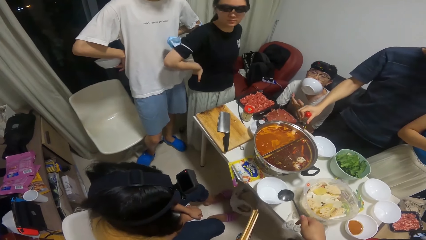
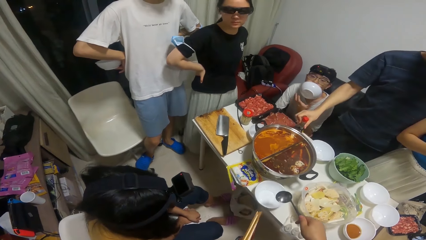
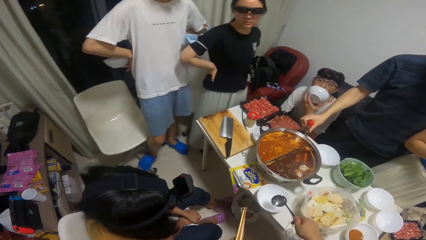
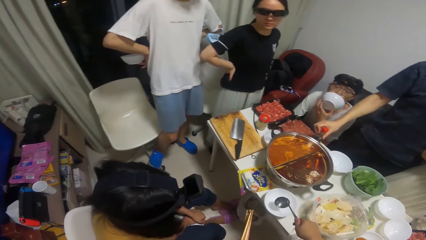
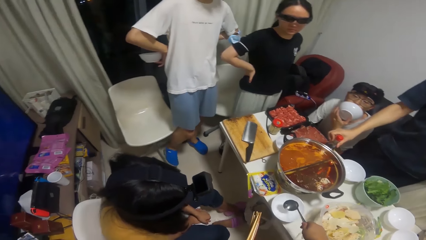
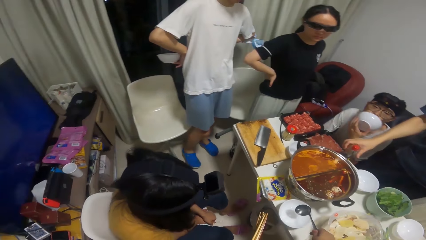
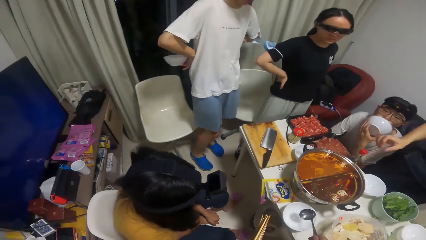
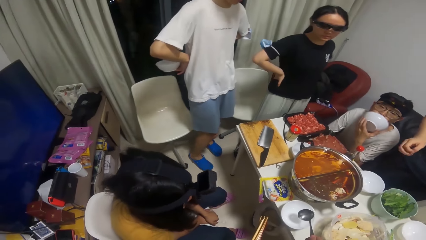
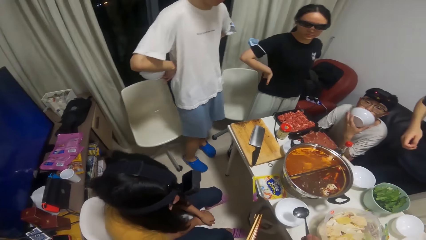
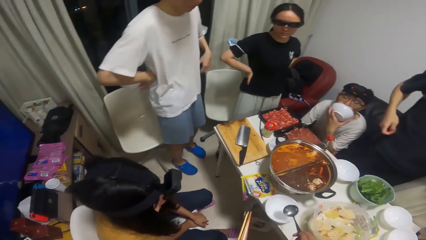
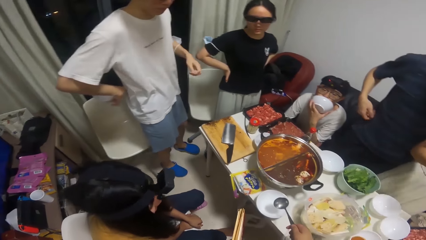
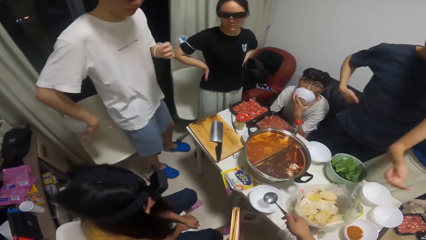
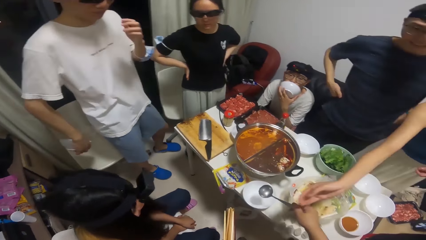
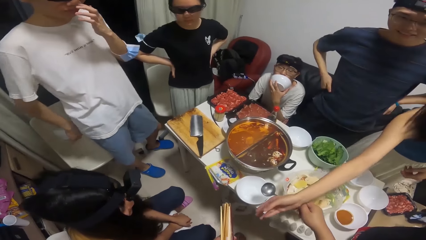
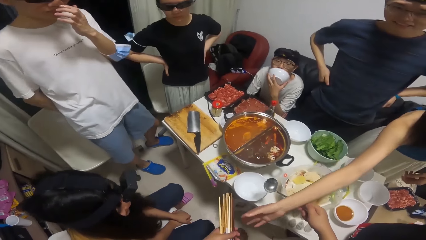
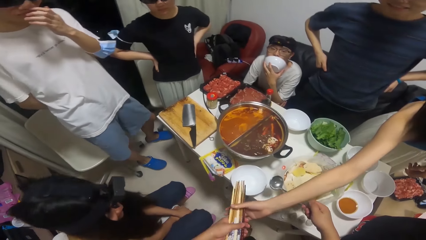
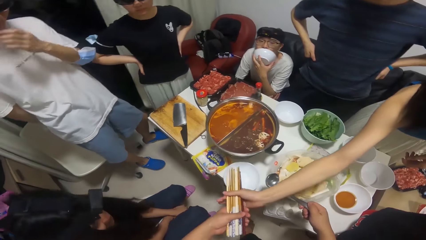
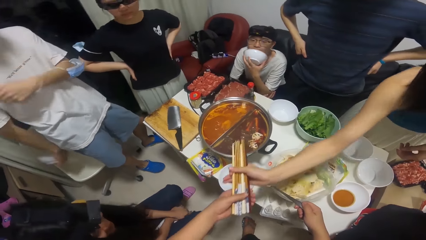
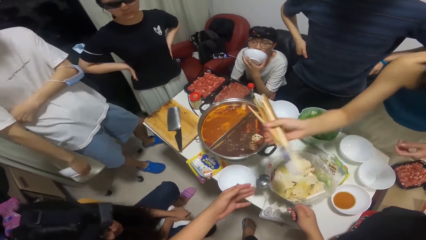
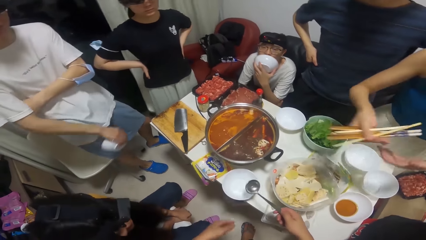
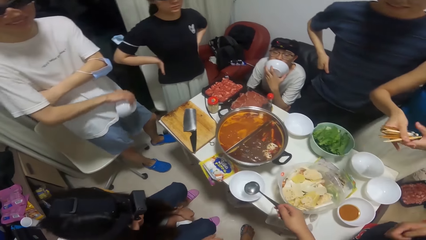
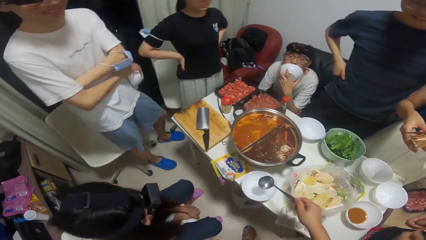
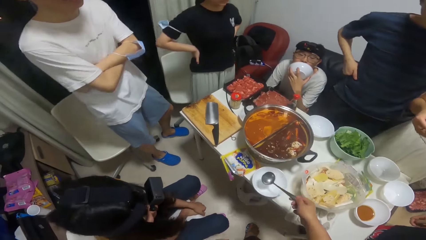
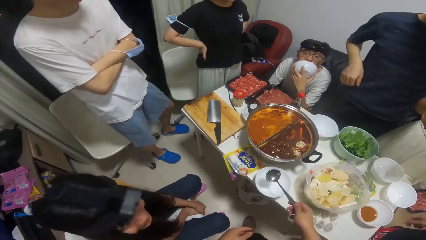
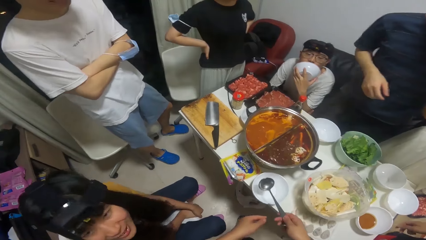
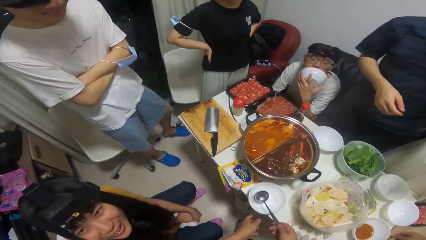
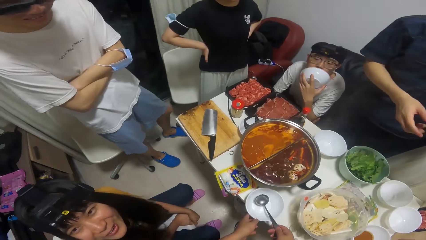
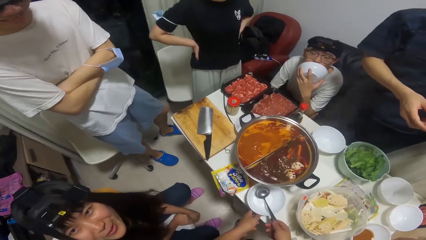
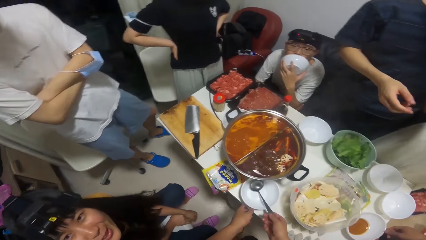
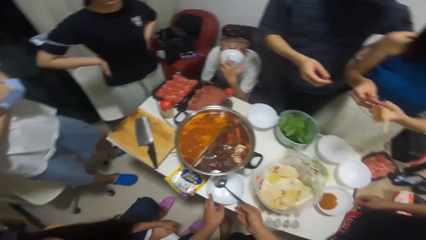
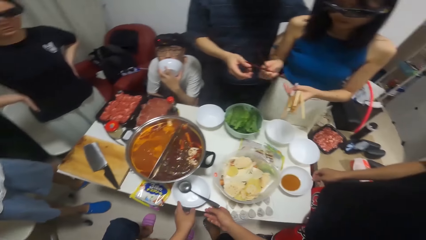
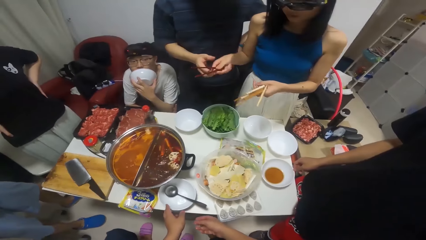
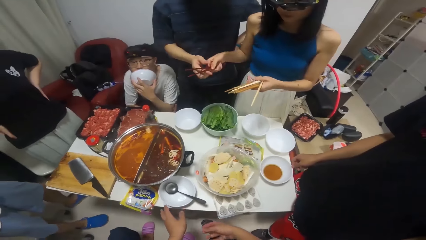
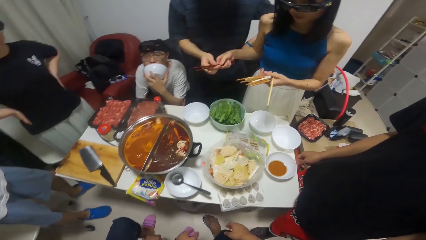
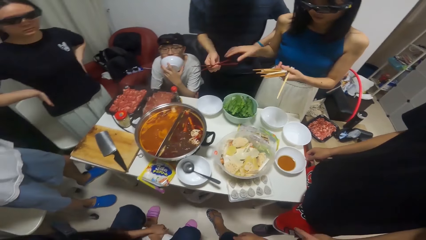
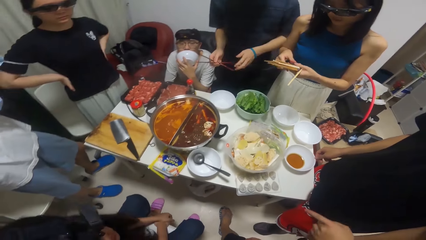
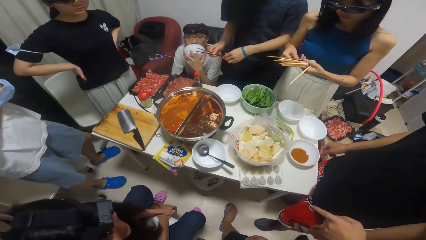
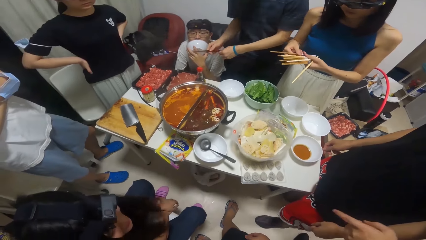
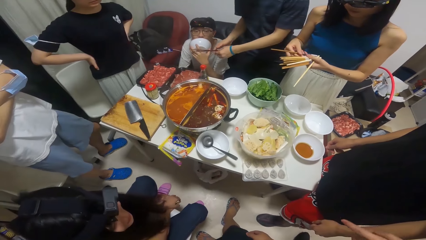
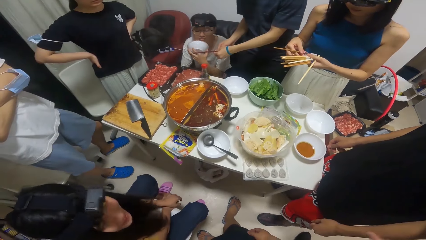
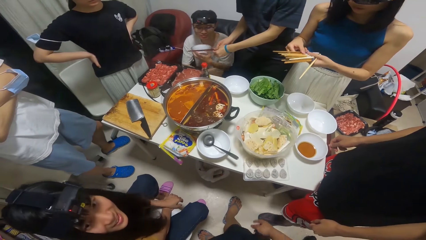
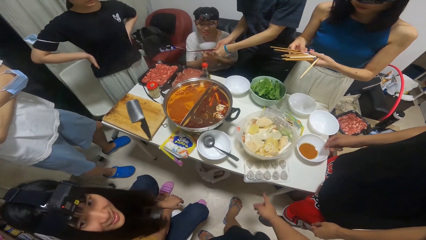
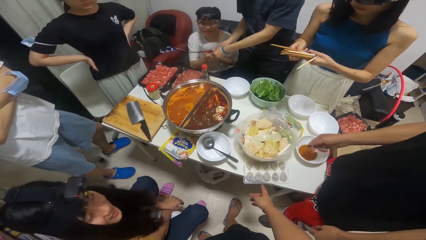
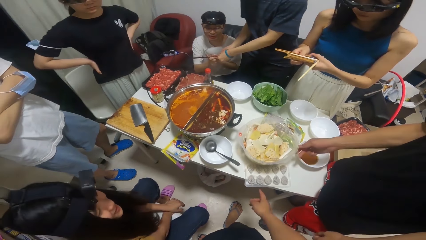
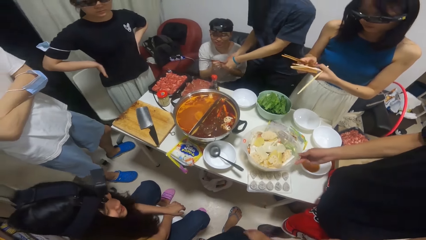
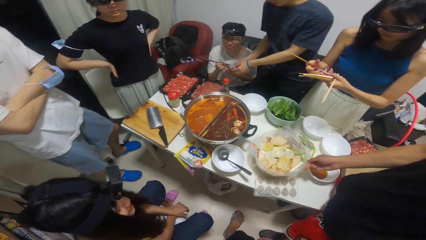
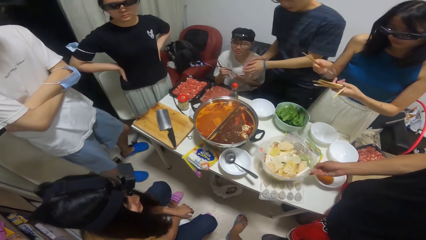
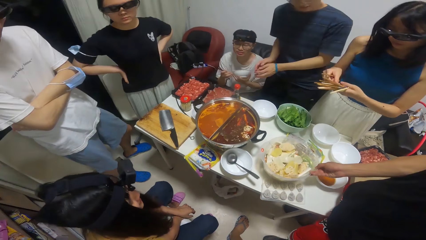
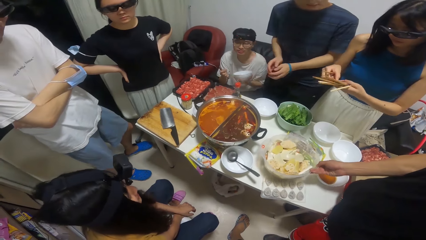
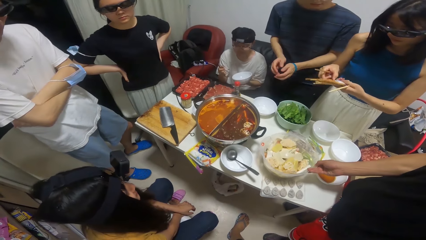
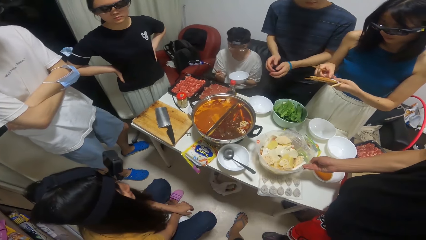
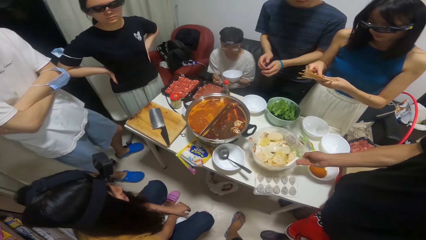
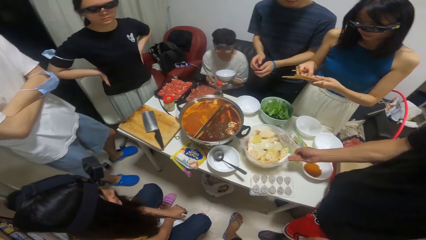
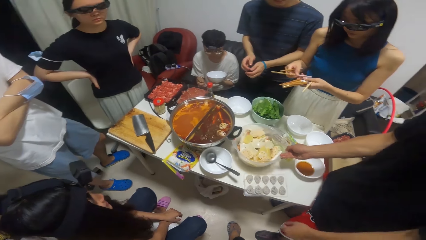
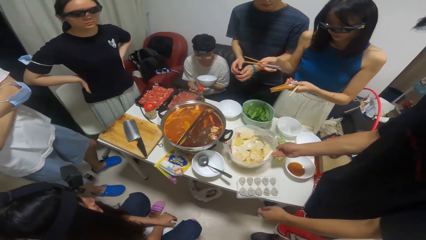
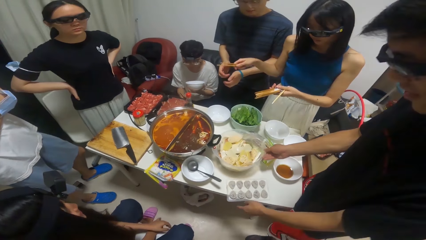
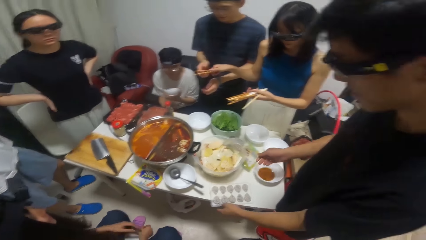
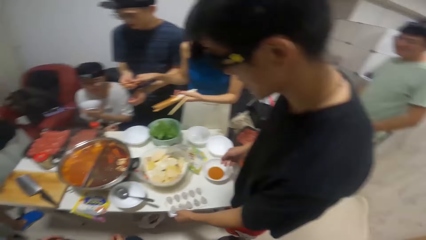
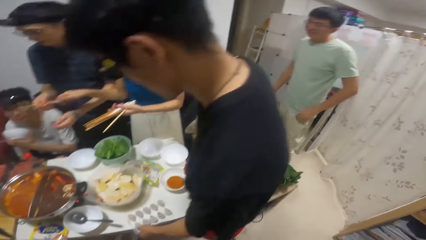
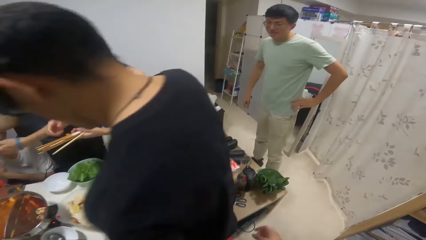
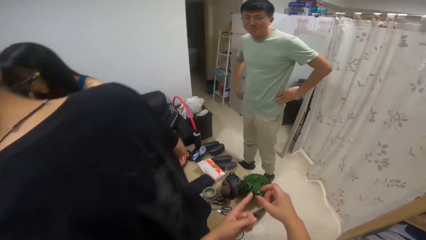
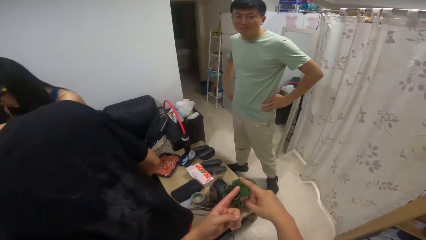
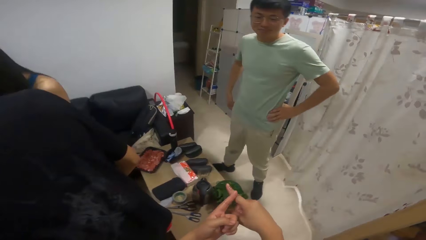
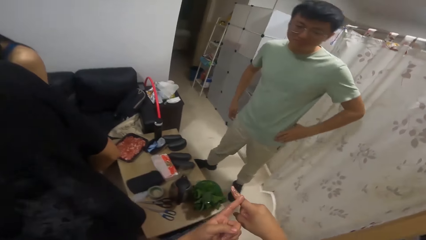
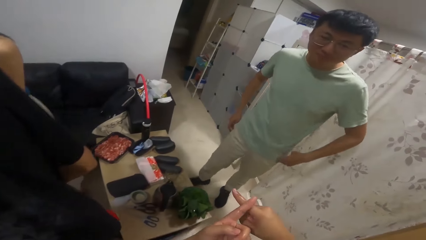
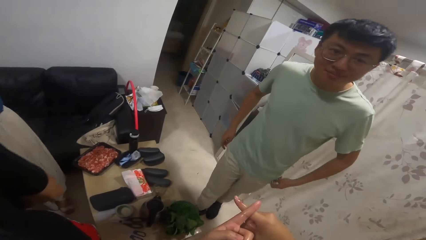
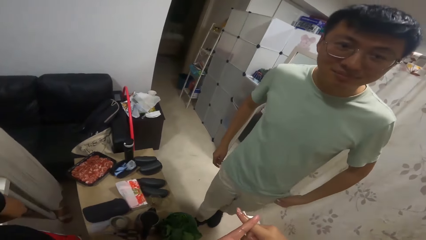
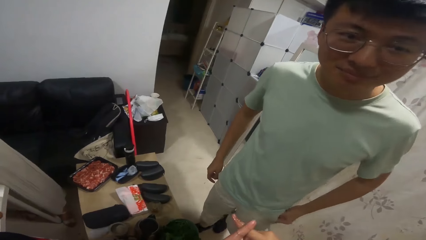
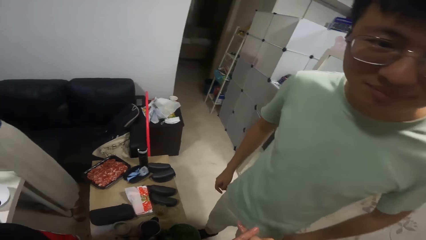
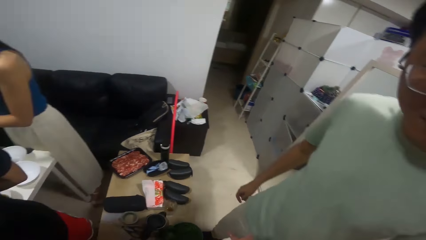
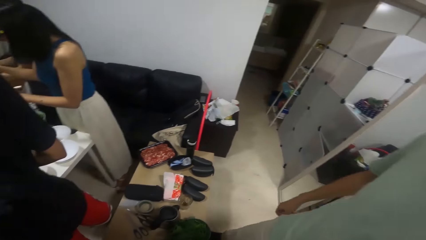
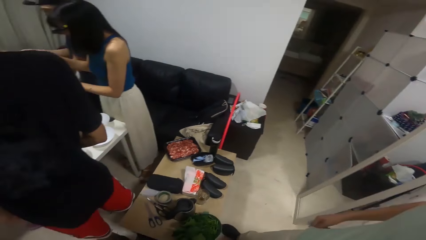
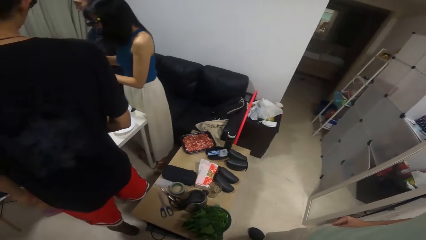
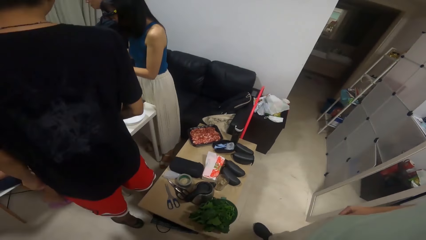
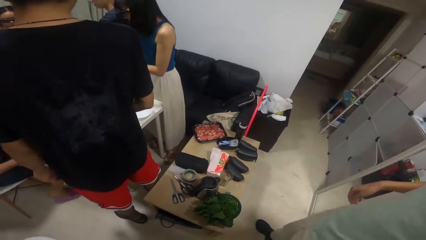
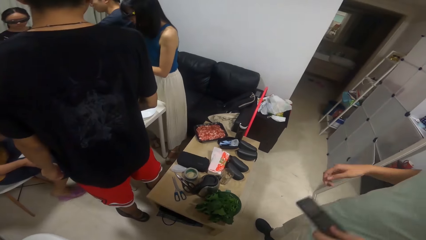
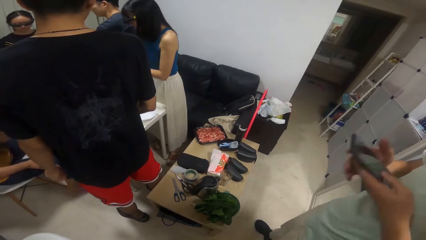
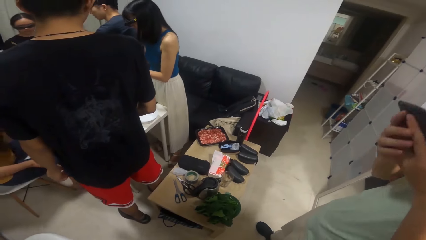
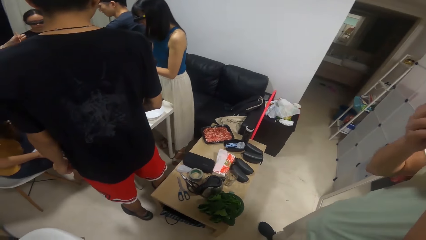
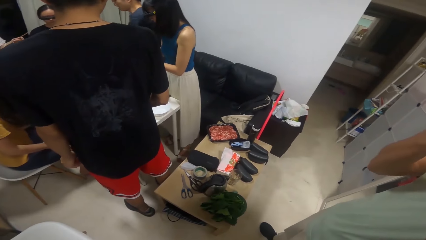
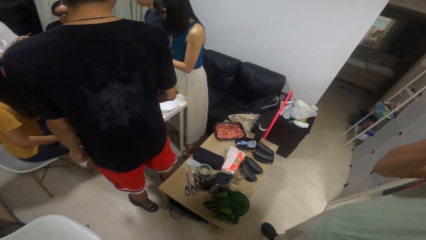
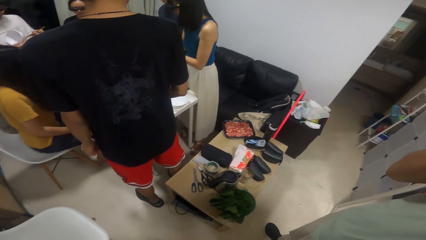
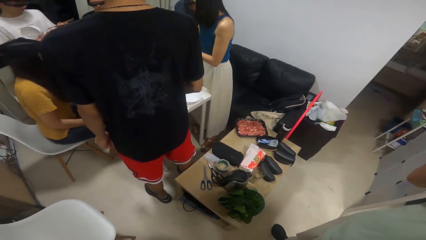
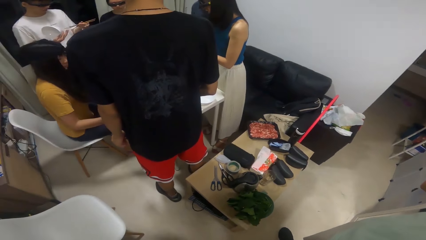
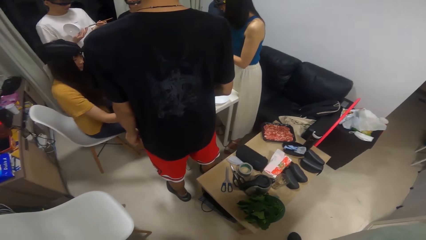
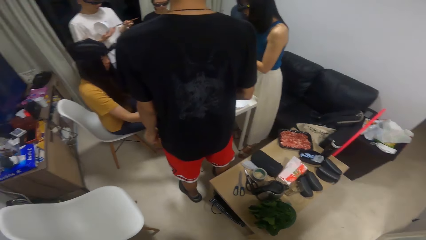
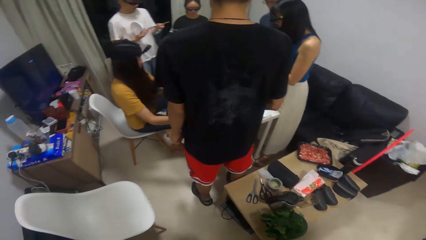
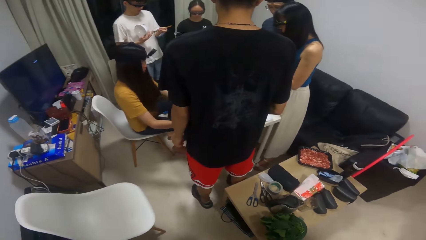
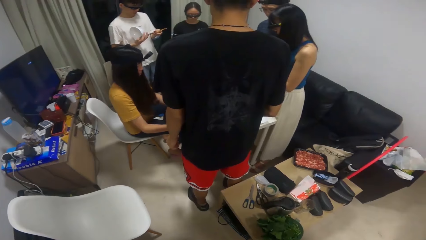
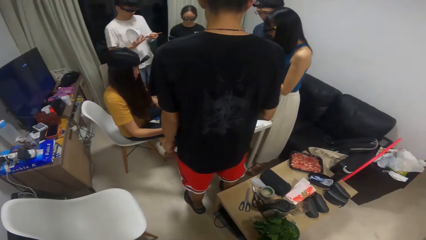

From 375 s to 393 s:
The camera wearer looks at the table. A man places the jar of ketchup on the table. A woman collects the chopsticks from the camera wearer. The camera wearer puts the spoon in his hand into a bowl on the table. The woman gives some chopsticks to the man. The man gives the chopsticks to another man. A third man adjusts the bowl of cheese and potatoes on the table. The woman gives some chopsticks to the first man. The camera wearer interacts with a fourth man. He talks to the fourth man. The fourth man holds a phone in his hand and lifts the phone in his hand. The camera wearer looks around.
